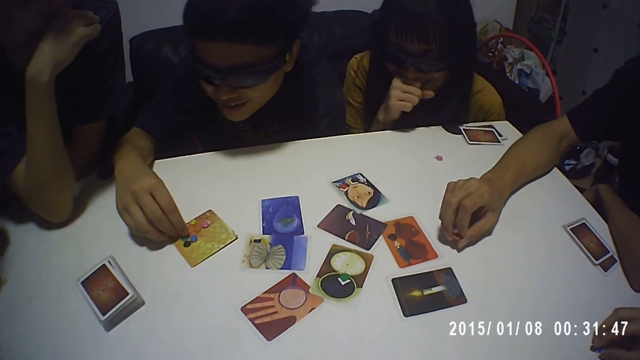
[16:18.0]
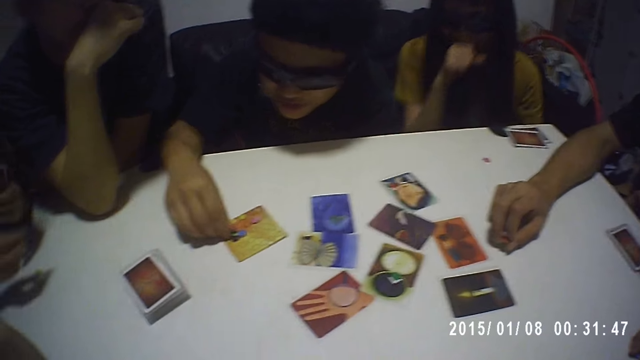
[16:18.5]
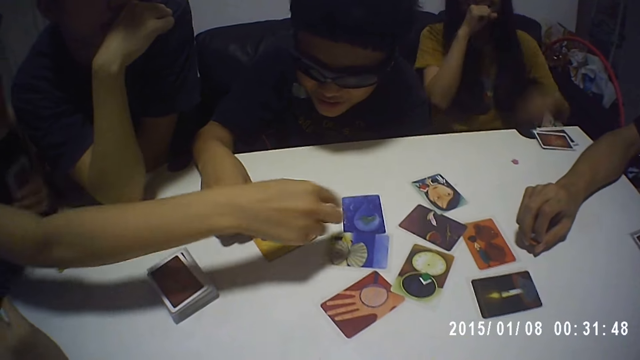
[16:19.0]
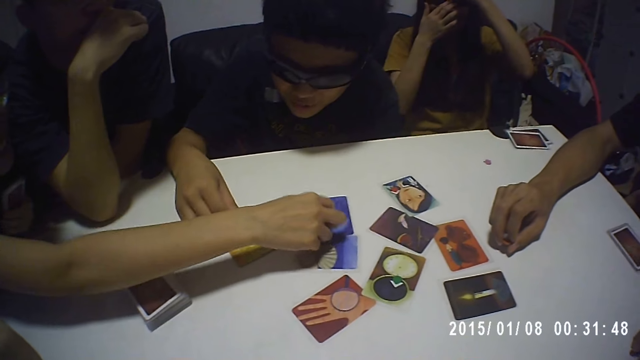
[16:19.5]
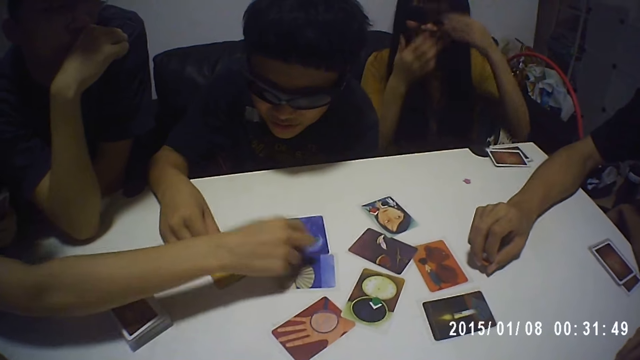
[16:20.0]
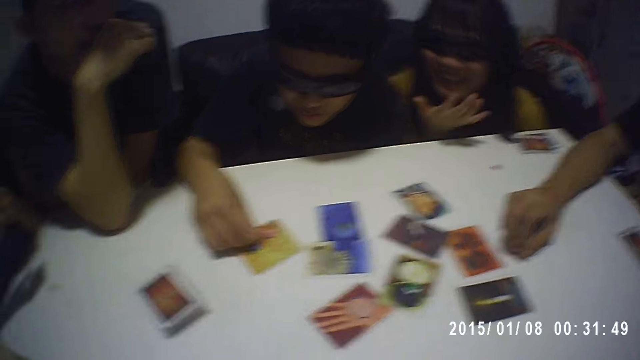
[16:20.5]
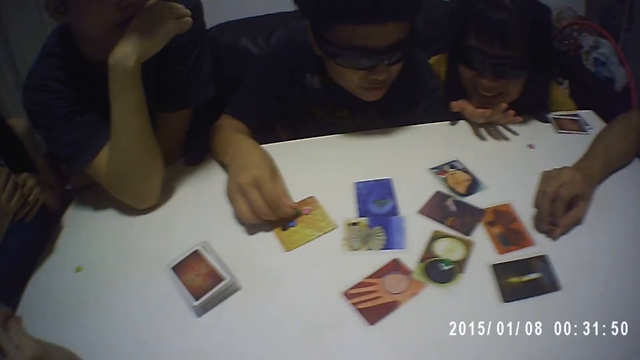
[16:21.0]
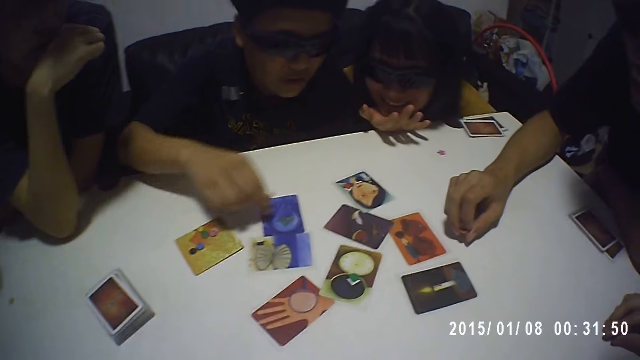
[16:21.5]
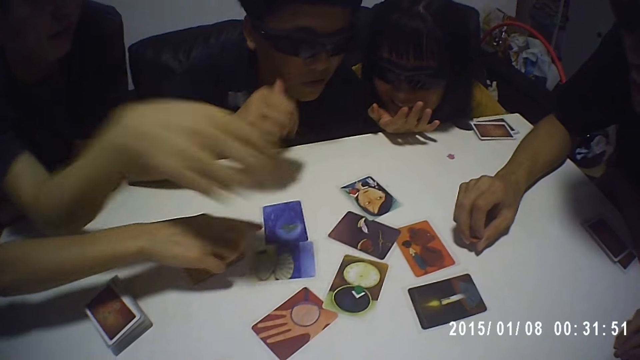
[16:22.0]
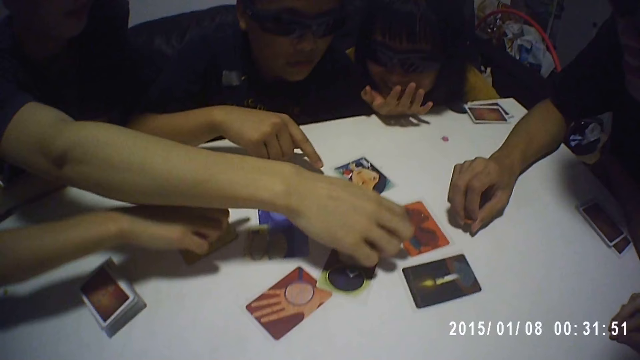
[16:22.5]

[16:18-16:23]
A man moves the token on the card with his right hand. A woman taps the card on the table with her right hand. Another woman touches the glasses with her left hand. The first woman points at the card with her right hand. Another man taps the card with his right hand.

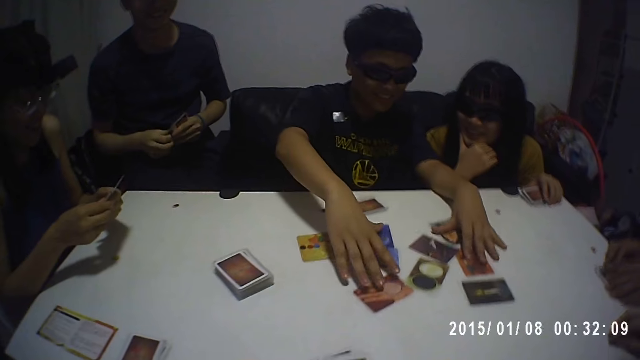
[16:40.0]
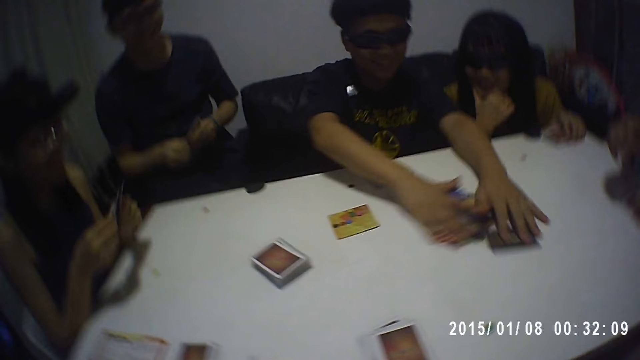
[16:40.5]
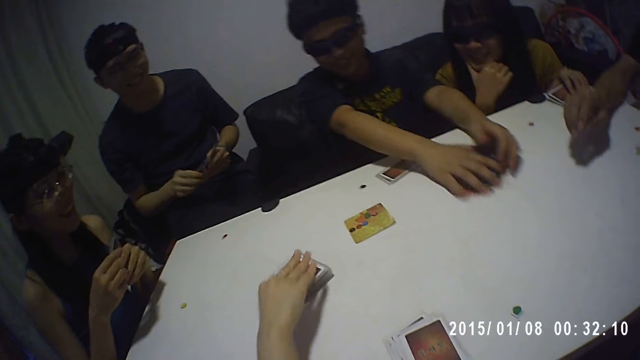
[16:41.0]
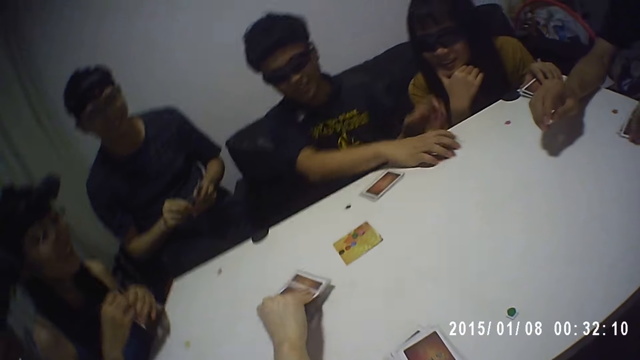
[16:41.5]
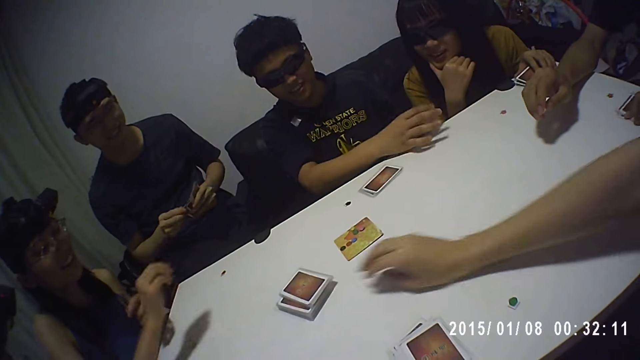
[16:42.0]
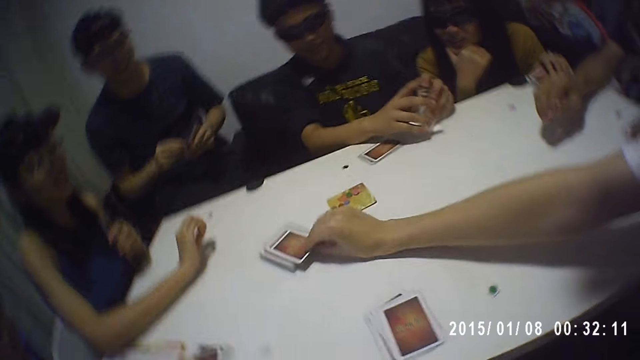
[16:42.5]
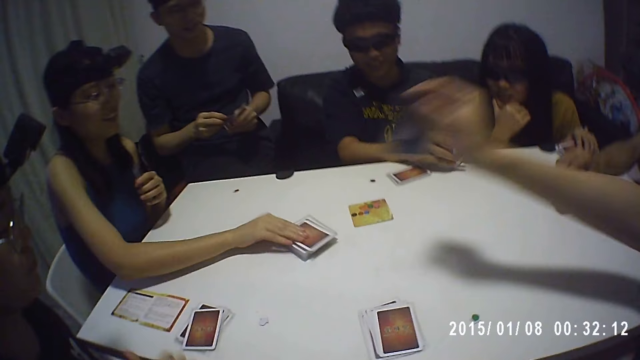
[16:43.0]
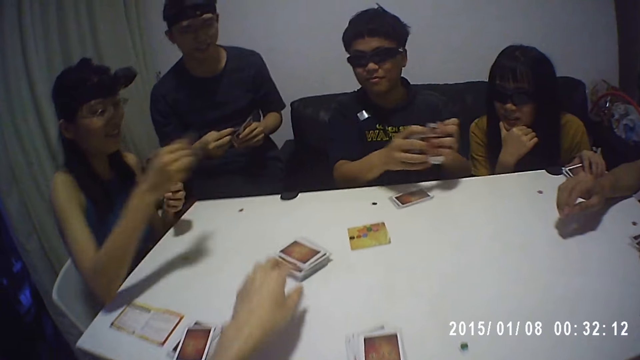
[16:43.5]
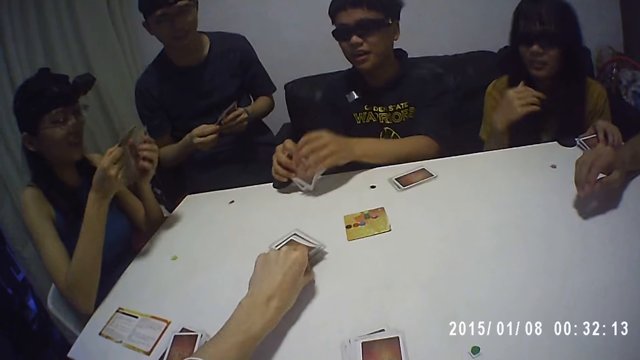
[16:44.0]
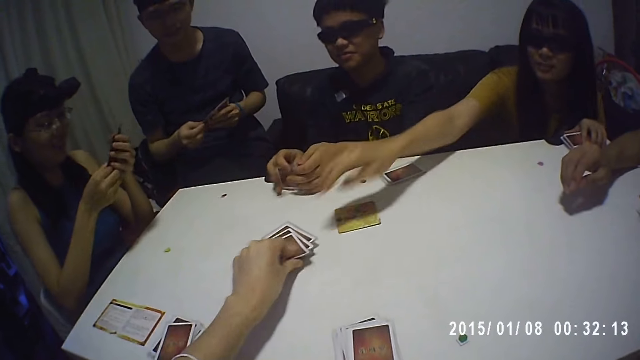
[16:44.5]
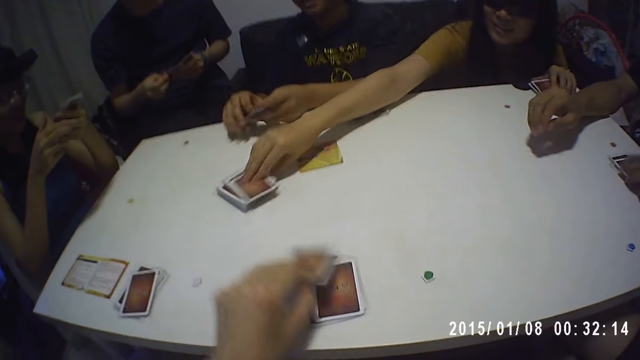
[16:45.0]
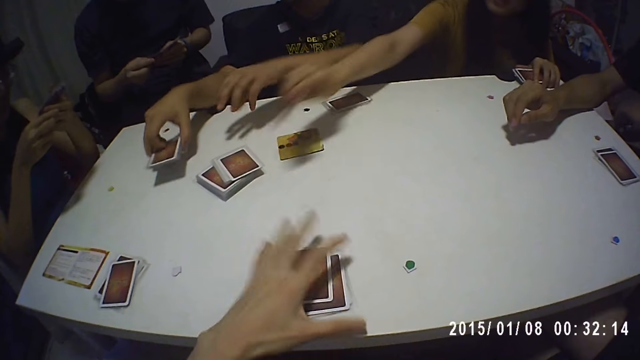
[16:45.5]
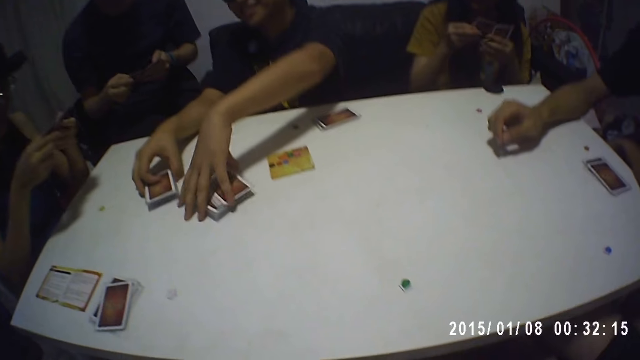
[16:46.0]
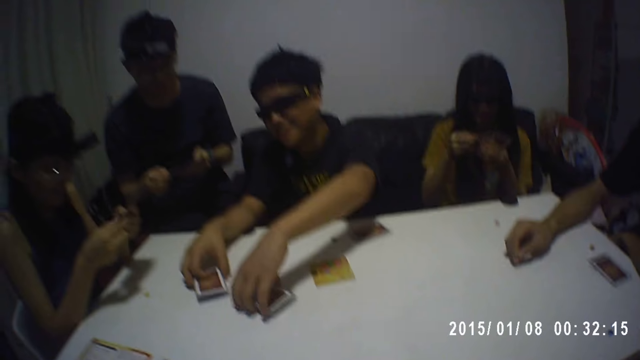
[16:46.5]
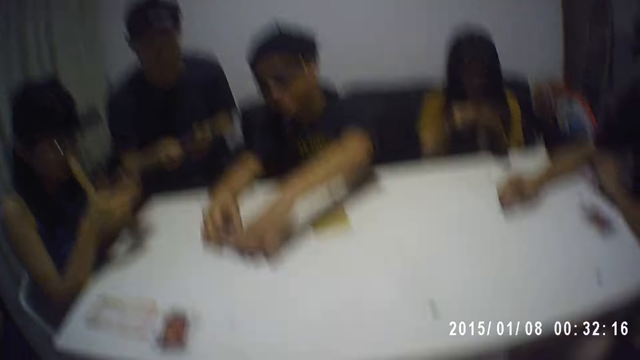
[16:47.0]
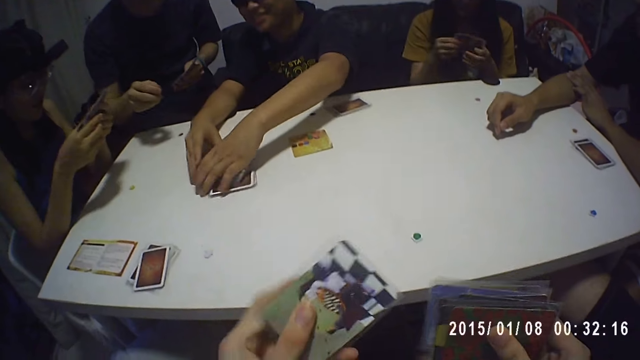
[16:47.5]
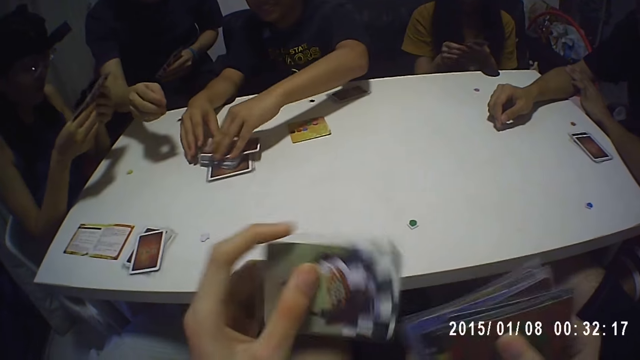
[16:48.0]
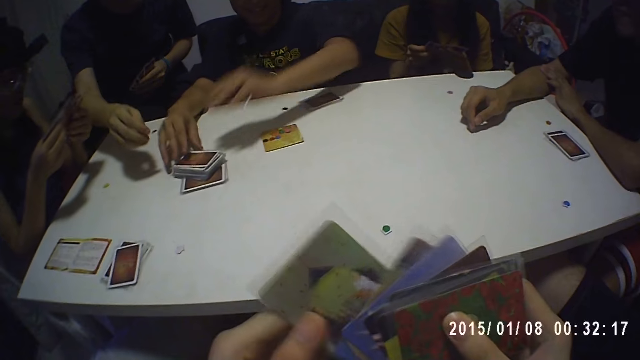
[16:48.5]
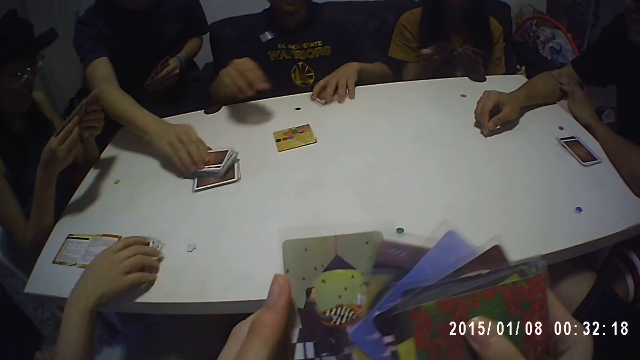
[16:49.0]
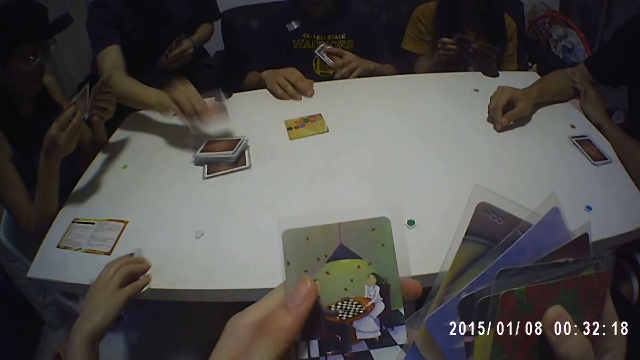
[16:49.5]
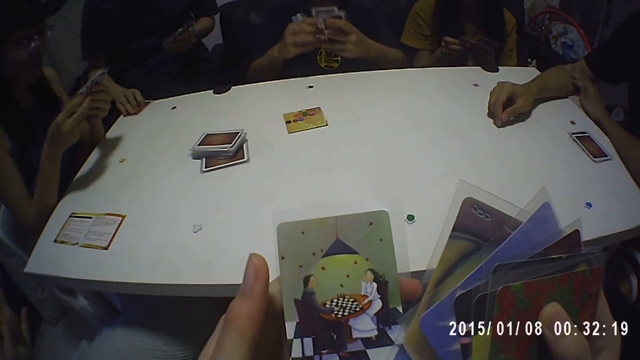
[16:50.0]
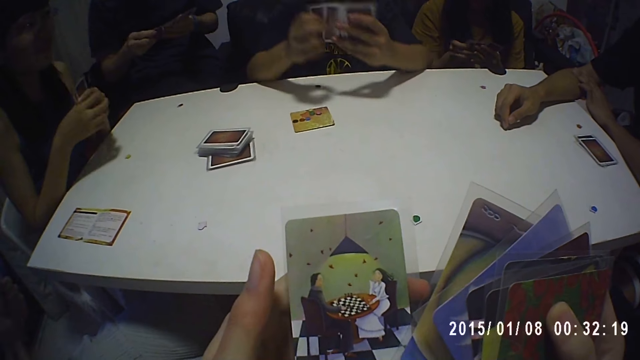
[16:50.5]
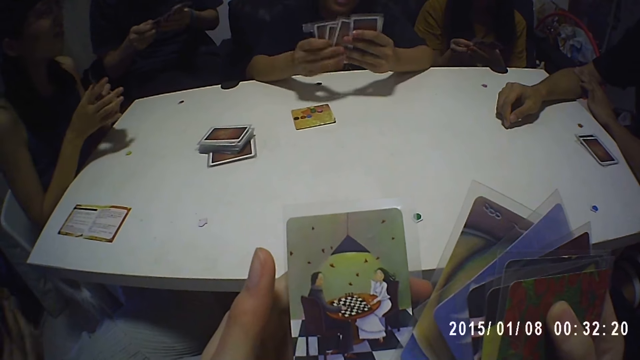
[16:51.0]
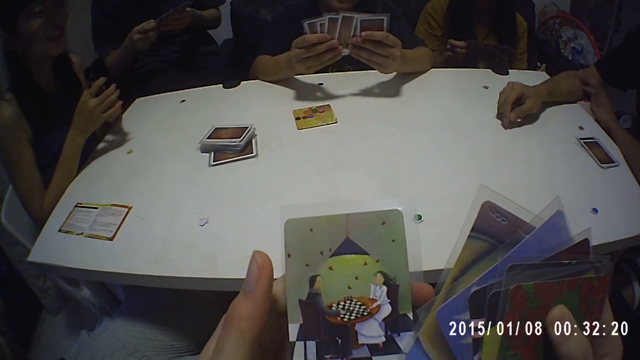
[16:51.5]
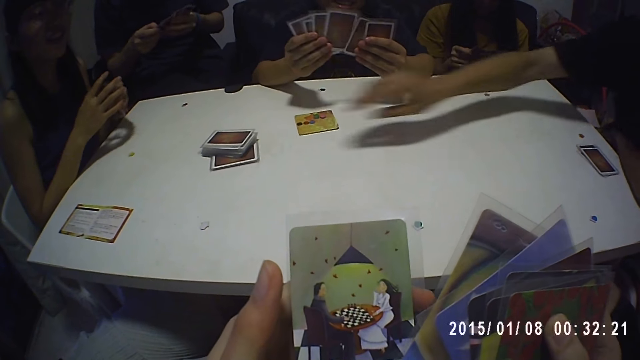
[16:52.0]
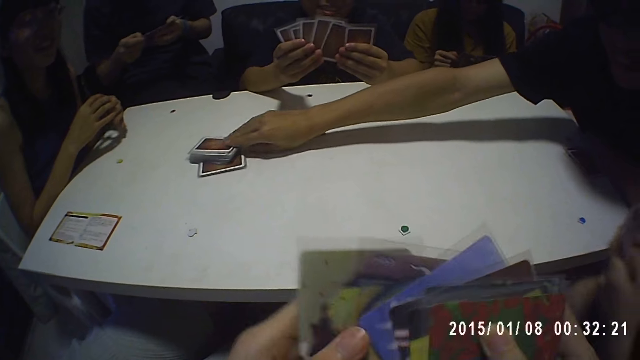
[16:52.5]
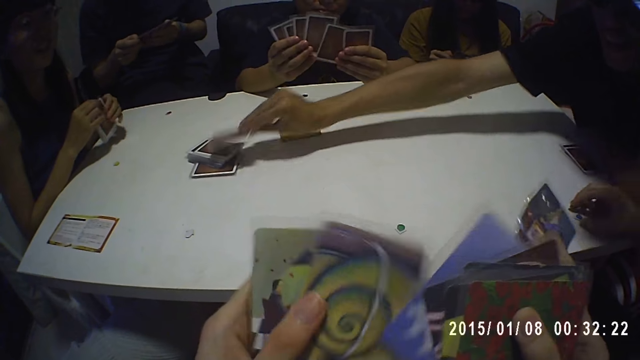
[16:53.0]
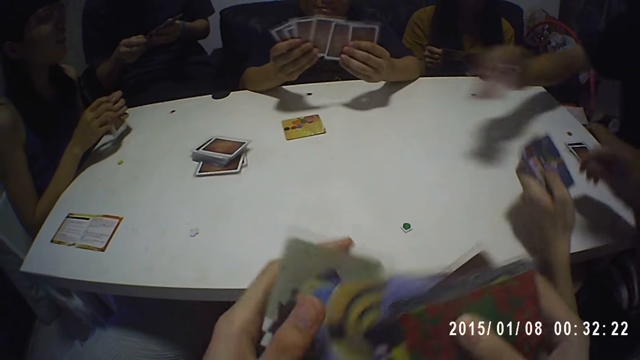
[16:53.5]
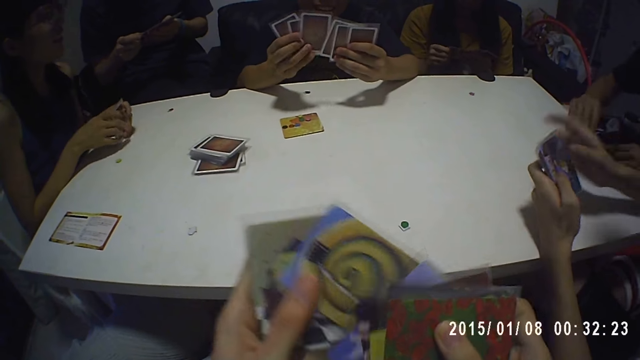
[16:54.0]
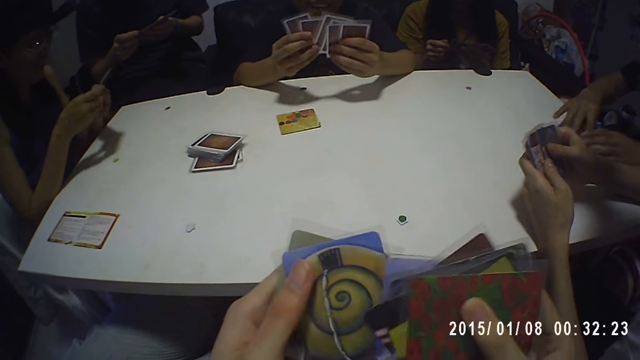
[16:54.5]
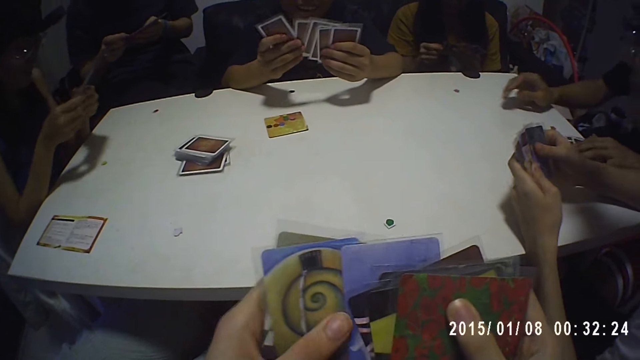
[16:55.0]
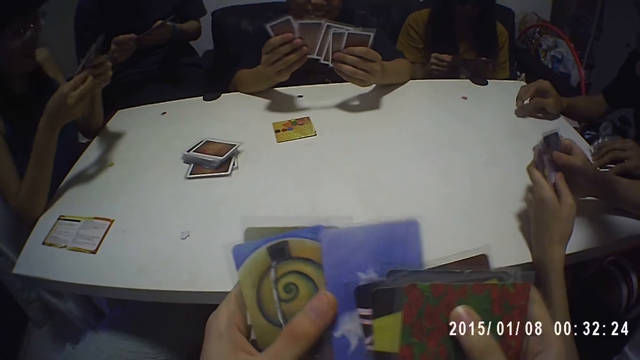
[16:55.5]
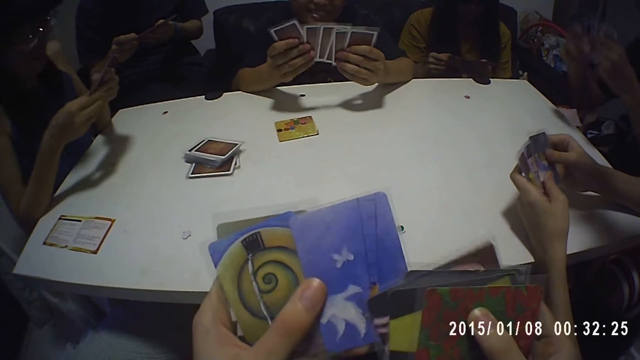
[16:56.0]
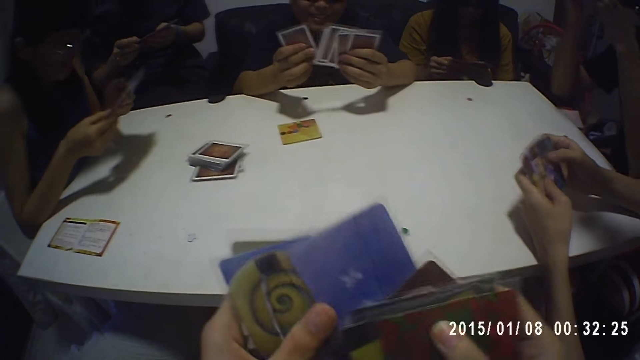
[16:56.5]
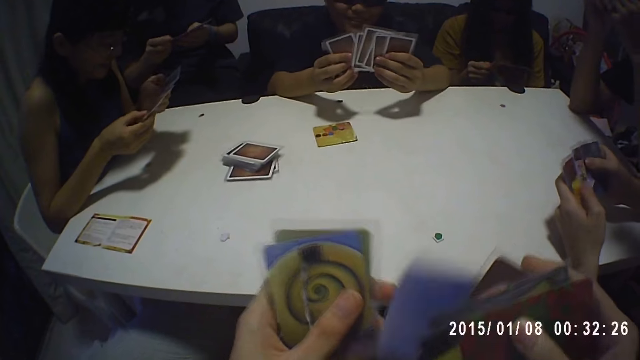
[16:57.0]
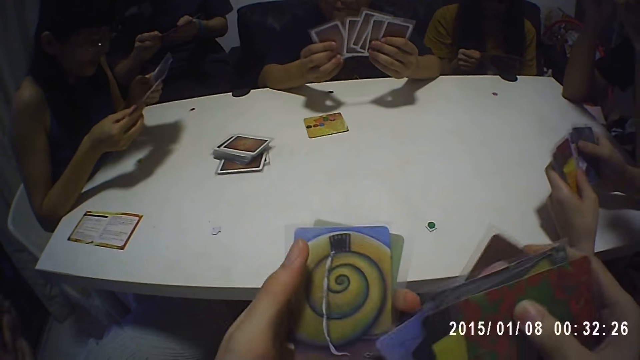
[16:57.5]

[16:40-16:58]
A man moves the cards on the table with both hands. Another man picks the card from the table with his right hand. A third man picks the card from the table with his right hand. The first man holds the cards with both hands. A woman picks the card from the table with her right hand. The first man picks the cards from the table with both hands and places the cards on the table with both hands. The camera wearer picks the card from the table with his left hand. Another woman picks the card from the table with her right hand. The first woman holds the cards with both hands. The first man moves the cards on the table with his left hand. The camera wearer picks all the cards from the table. The first man combines the cards on the table with both hands. The camera wearer holds the cards with both hands. The first man picks the card from the table with his left hand and places the card with his left hand. A fourth man picks the card from the table with his right hand. The second man moves the cards from the table with his right hand. The fourth man picks the card from the table with his right hand. The first man holds the cards with both hands. The camera wearer looks at the cards. A fifth man picks the card from the table with his right hand. The third man picks the token from the table with his right hand. The fifth man places the card on the table with his right hand and picks the cards from the table with his left hand. The camera wearer shuffles the cards.
